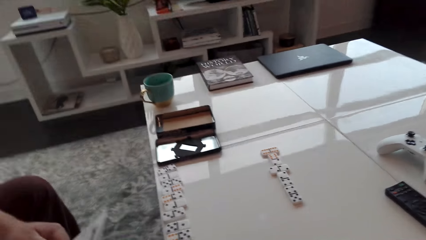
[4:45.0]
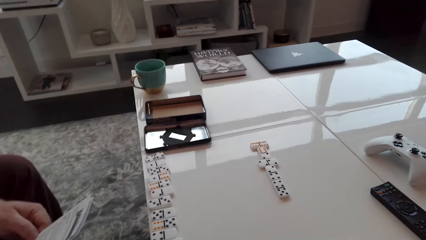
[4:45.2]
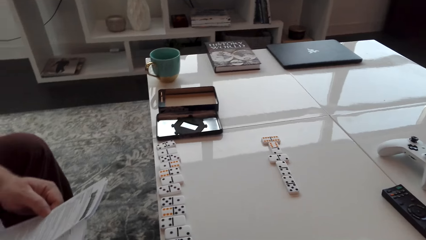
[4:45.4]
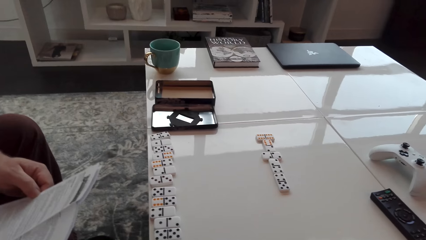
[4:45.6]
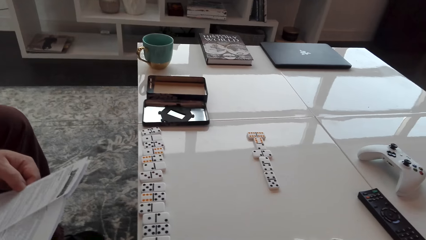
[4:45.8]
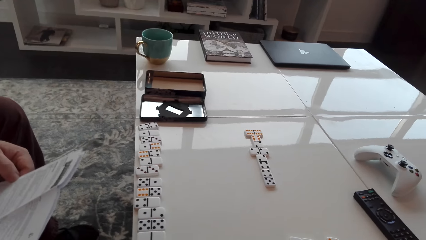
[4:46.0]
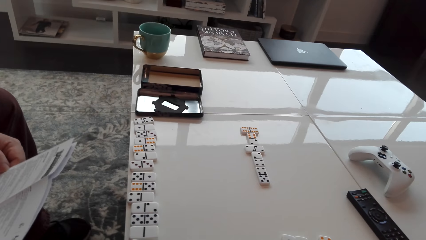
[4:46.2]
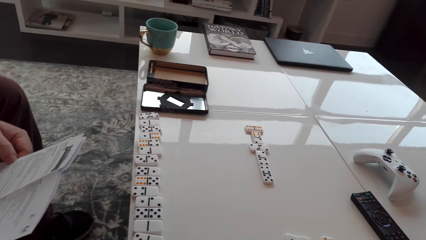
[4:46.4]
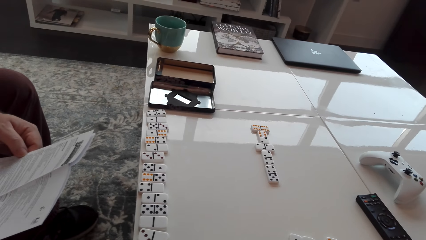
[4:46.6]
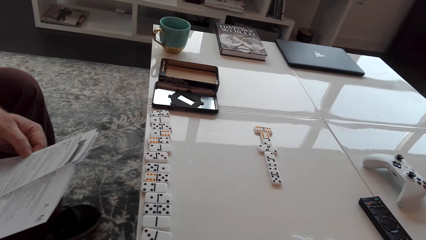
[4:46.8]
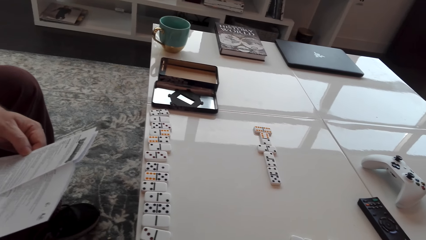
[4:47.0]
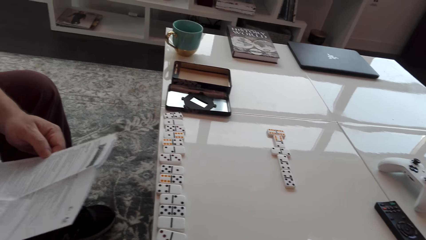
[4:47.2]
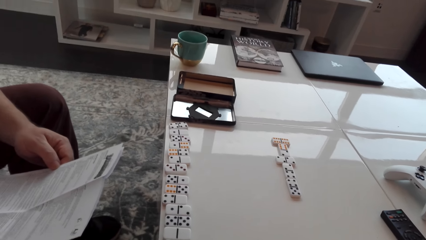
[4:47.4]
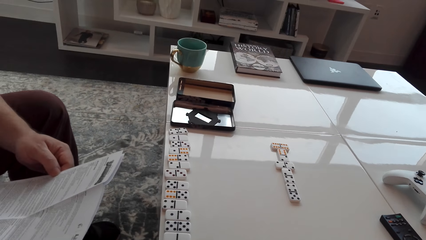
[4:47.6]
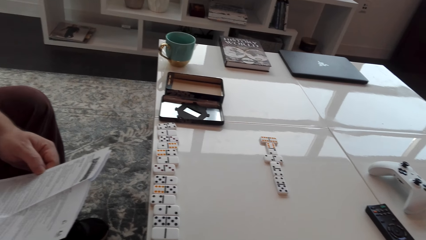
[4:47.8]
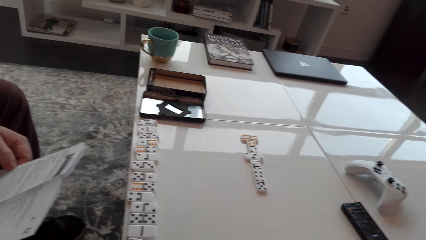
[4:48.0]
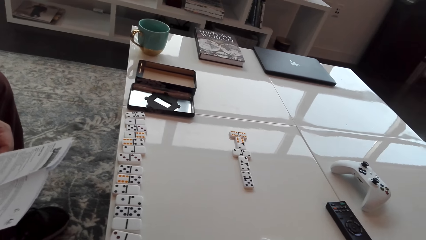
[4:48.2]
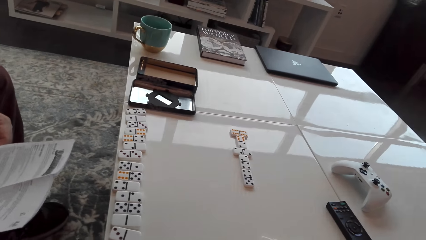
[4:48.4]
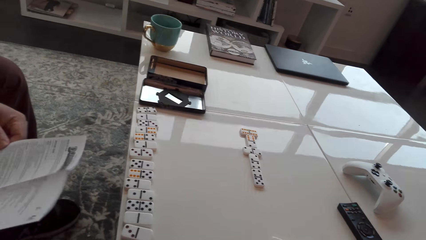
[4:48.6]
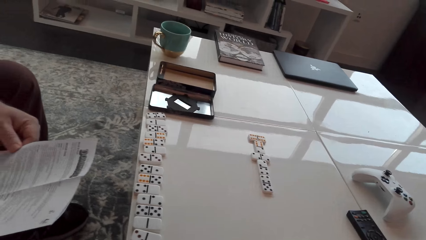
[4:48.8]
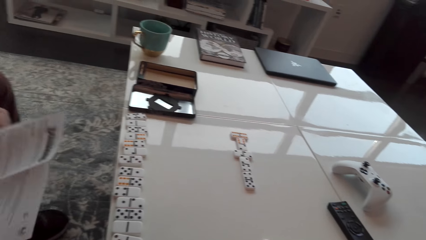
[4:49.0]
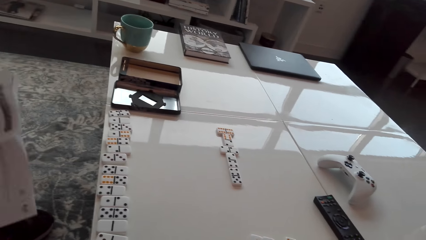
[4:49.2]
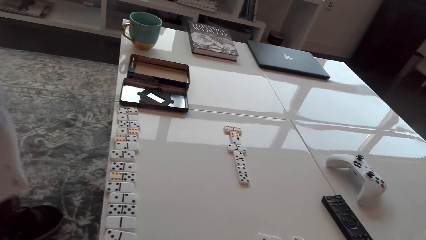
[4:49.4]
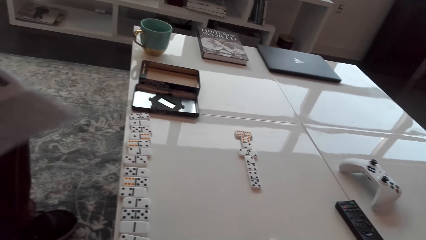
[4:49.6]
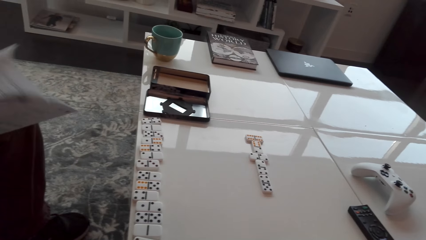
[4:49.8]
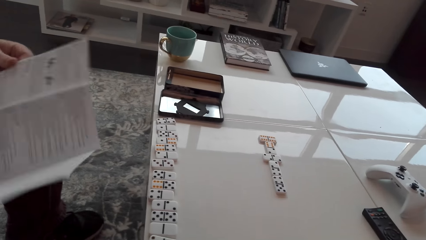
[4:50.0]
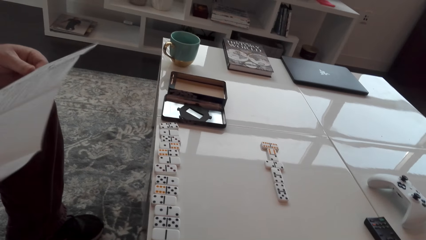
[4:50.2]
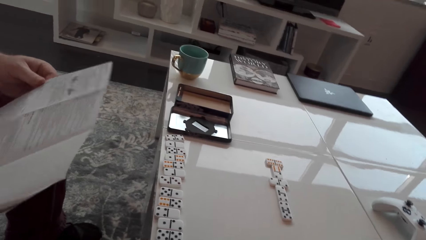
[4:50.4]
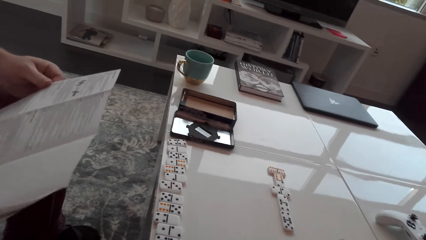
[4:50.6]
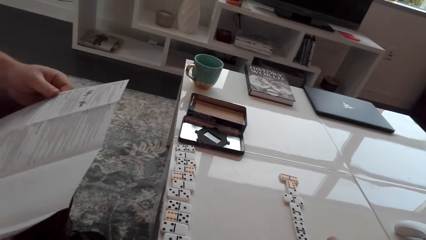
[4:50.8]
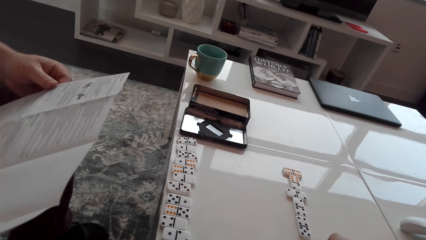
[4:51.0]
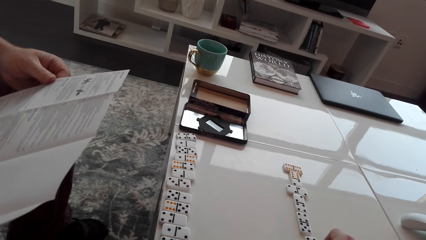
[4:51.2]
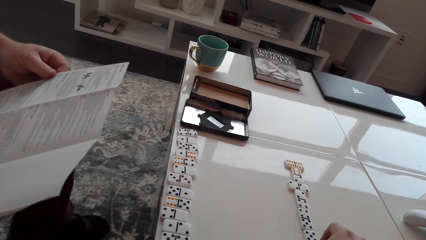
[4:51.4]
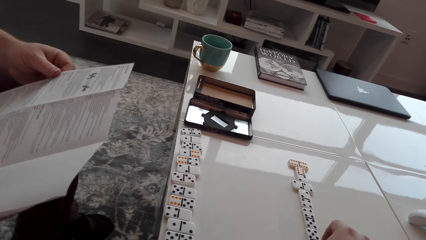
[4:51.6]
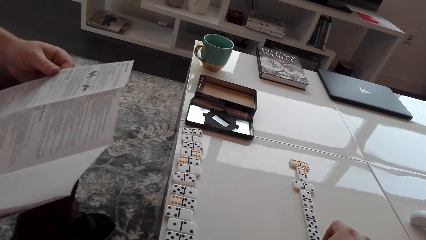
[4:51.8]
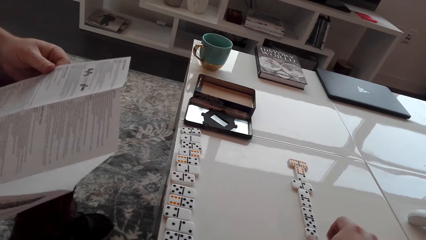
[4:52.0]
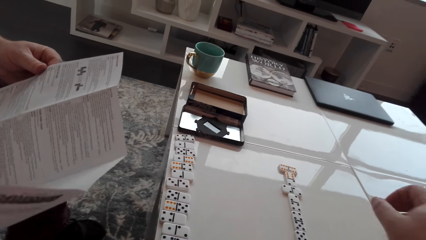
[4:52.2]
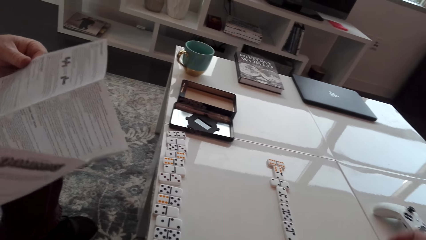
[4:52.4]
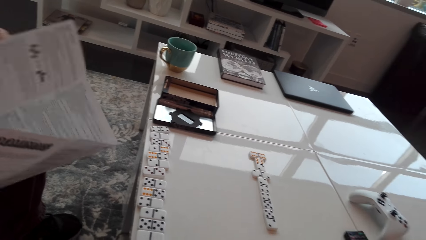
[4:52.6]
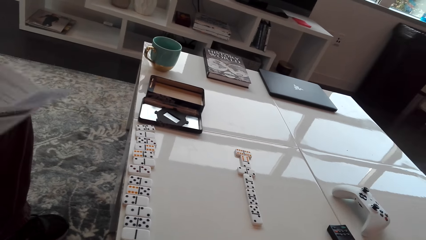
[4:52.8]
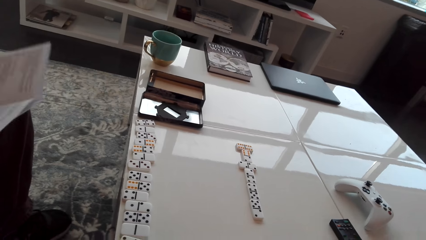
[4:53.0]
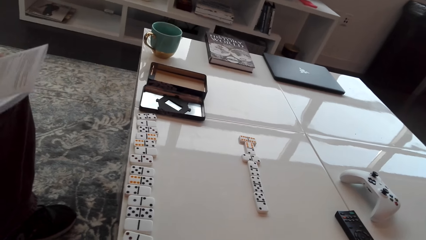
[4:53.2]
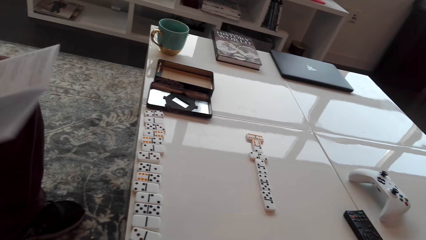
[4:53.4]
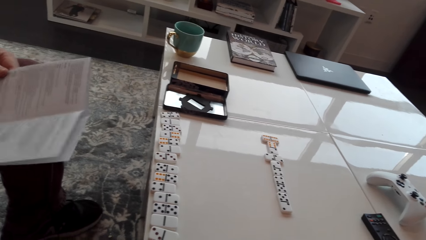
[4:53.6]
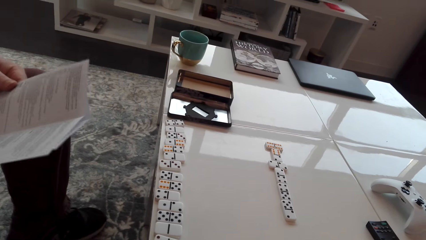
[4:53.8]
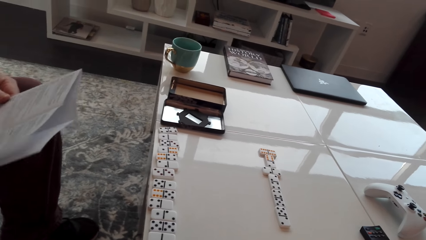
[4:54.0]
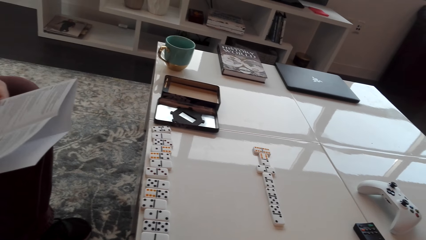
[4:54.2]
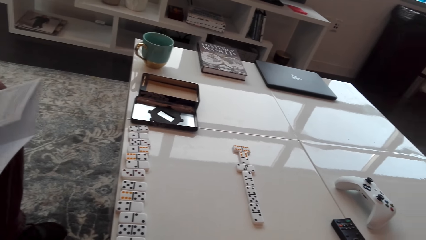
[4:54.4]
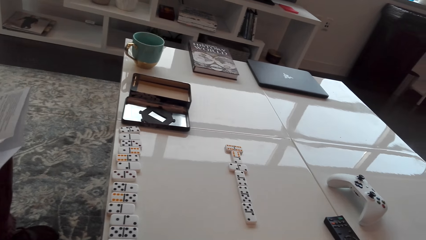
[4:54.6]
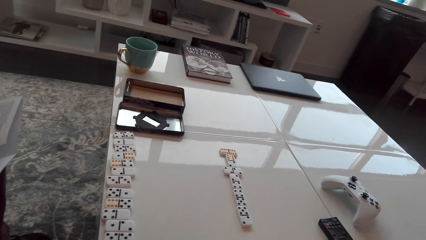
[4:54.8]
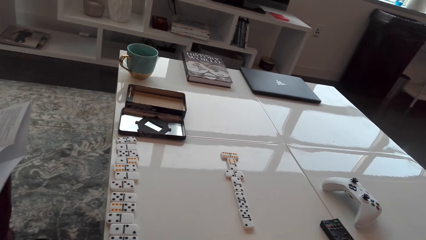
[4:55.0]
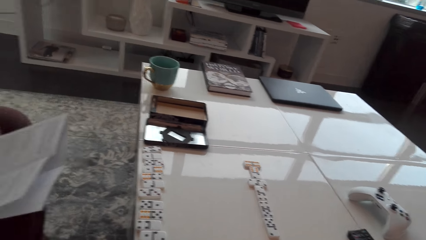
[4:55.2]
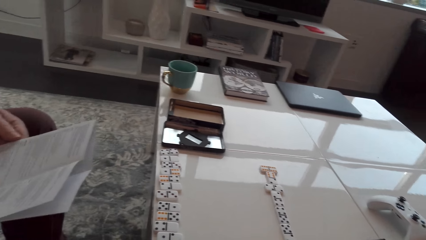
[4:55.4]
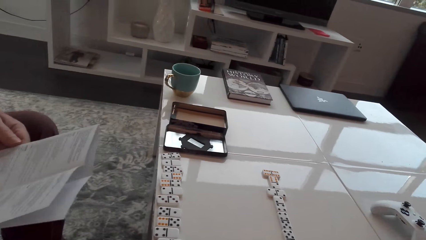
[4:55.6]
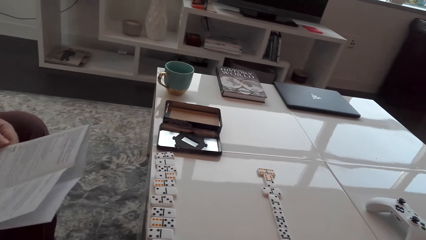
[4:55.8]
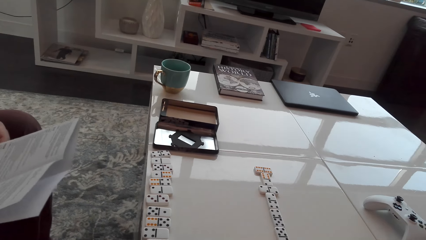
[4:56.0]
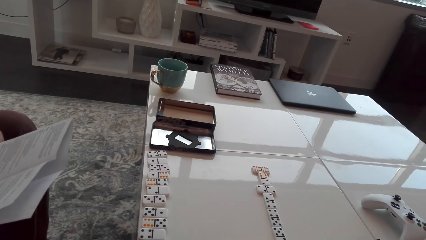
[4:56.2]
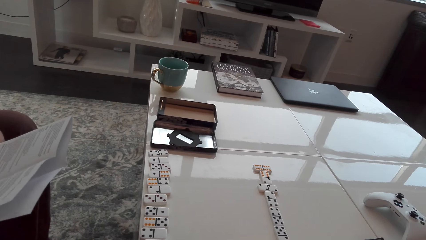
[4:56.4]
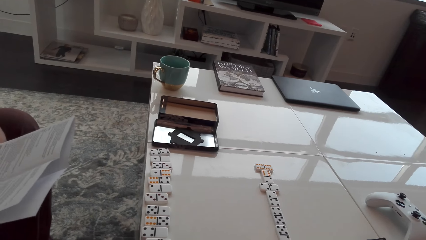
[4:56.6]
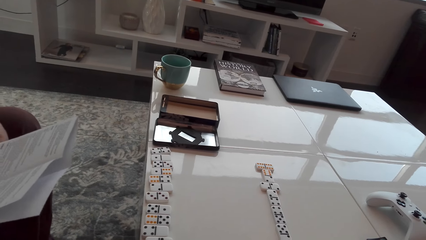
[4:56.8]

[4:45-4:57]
The camera wearer looks around. They move domino dice.

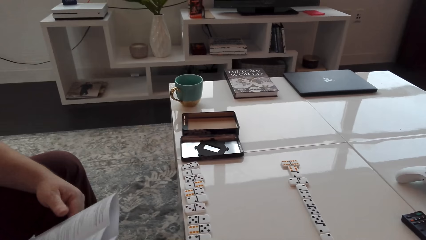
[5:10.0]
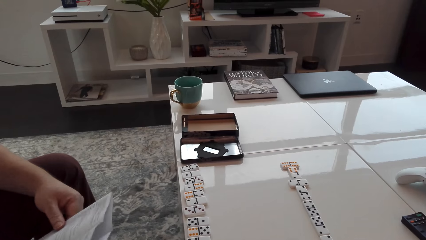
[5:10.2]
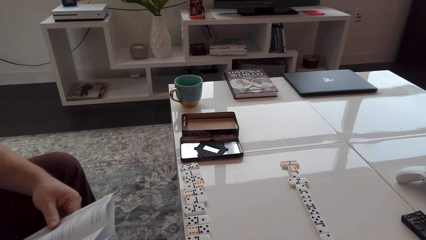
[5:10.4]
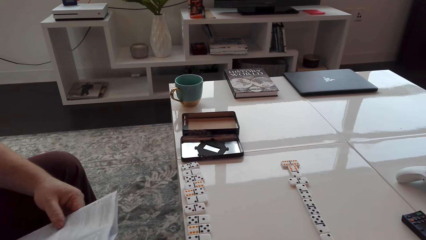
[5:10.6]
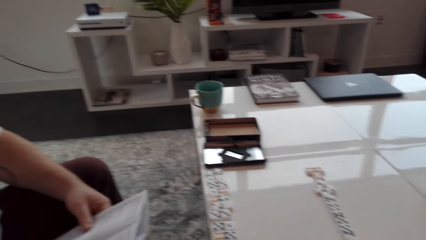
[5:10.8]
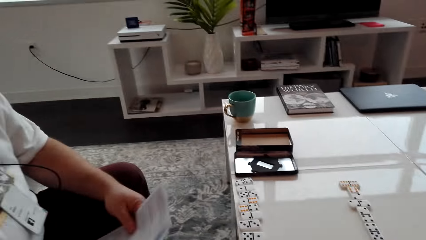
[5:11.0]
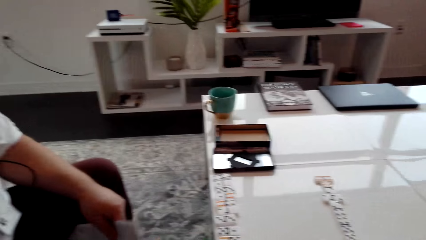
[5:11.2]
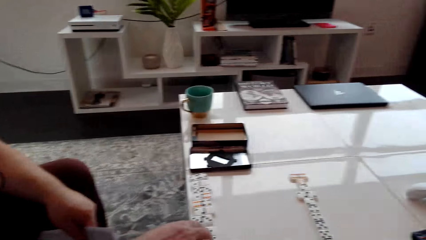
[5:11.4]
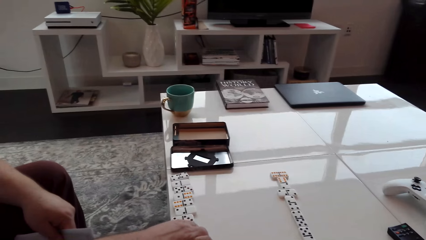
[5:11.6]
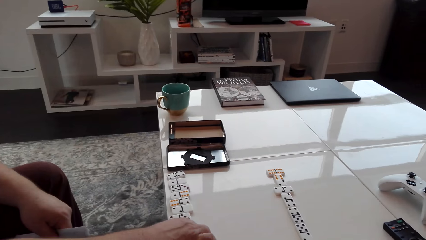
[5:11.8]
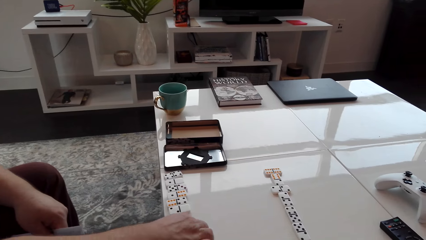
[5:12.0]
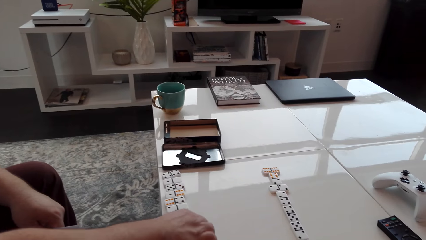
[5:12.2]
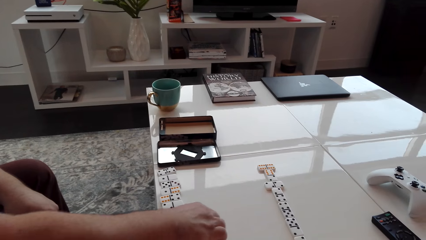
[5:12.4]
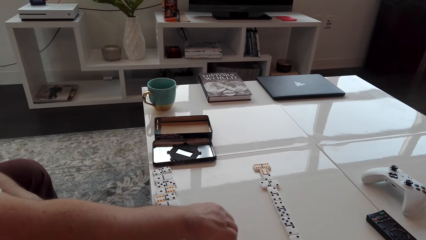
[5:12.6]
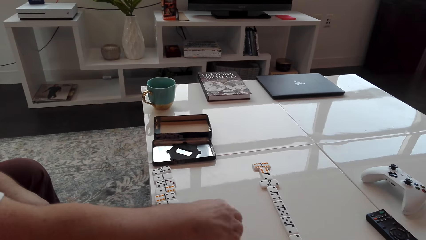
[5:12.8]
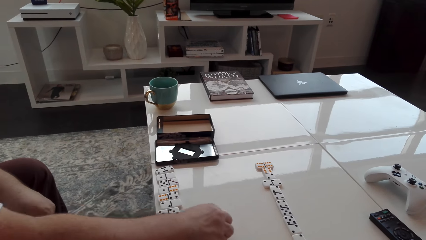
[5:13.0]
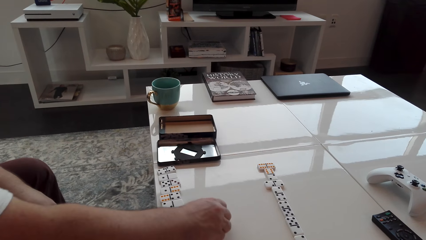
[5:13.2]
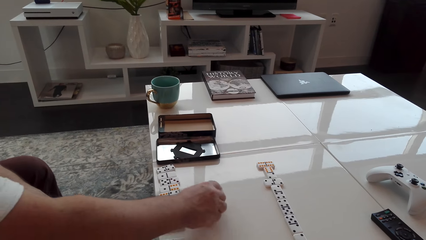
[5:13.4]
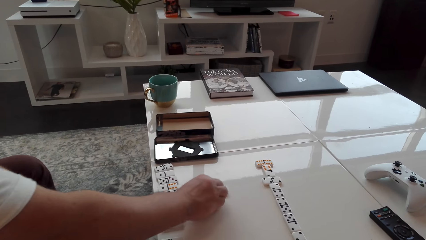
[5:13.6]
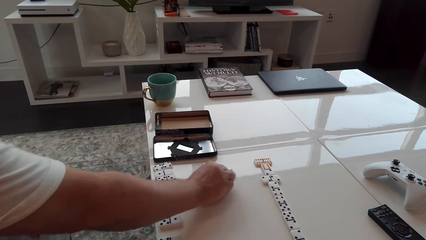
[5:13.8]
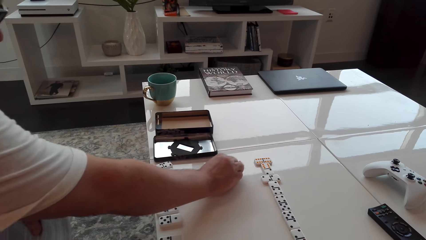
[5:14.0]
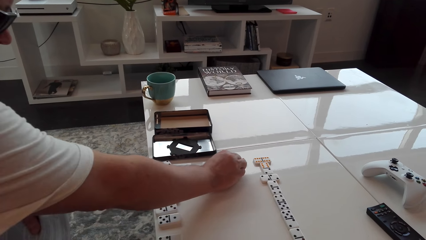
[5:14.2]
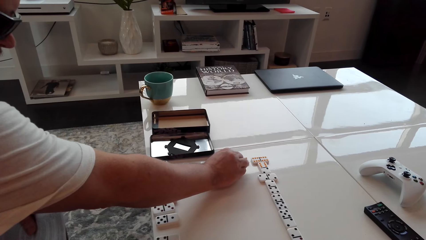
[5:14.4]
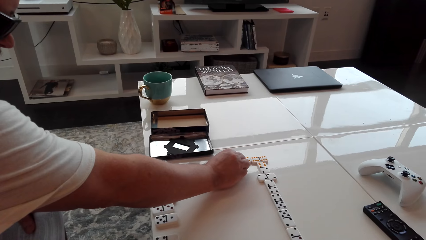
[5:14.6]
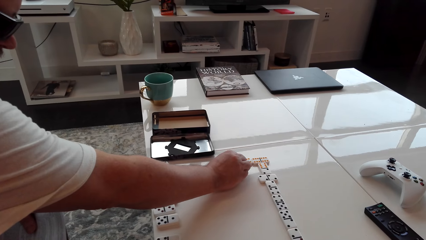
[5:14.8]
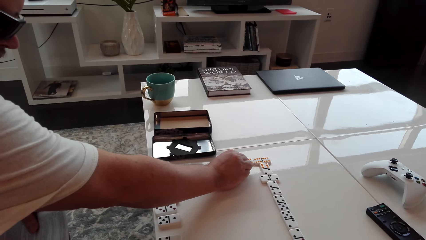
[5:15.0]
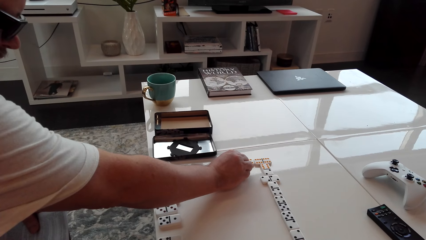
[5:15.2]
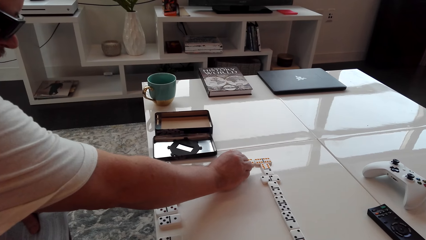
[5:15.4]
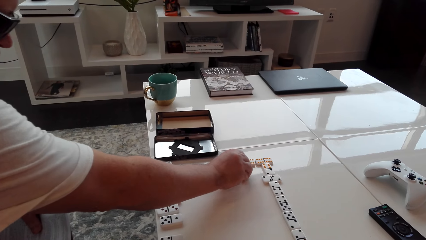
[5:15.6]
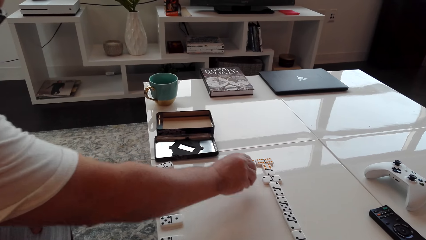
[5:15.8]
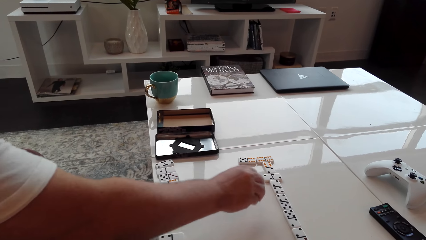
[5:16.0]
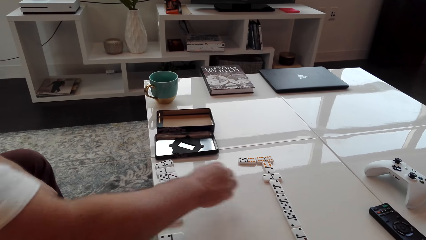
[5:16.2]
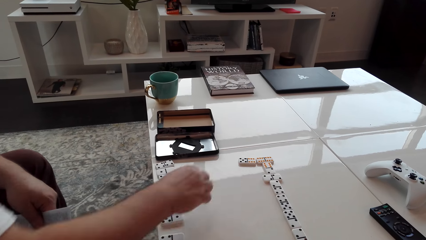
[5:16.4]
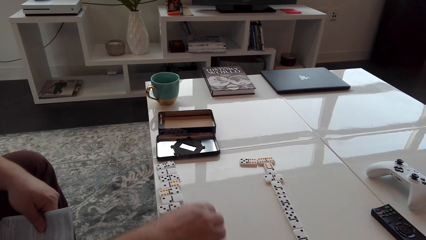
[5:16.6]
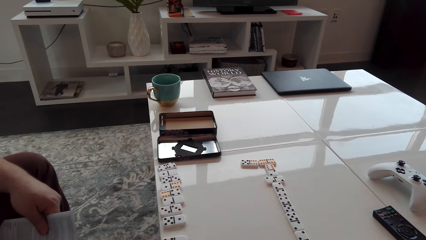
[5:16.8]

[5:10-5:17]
A man moves dominoes dice or a cube.
